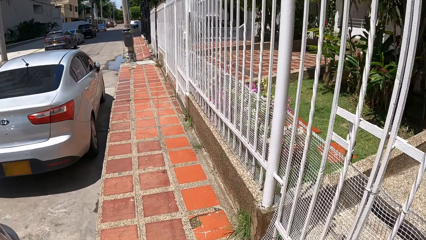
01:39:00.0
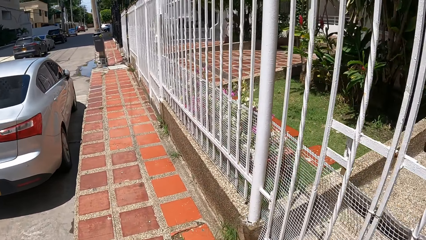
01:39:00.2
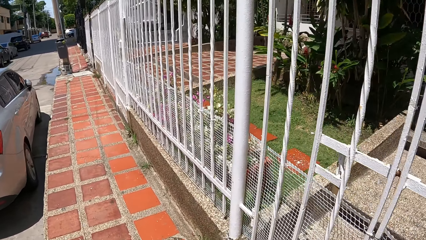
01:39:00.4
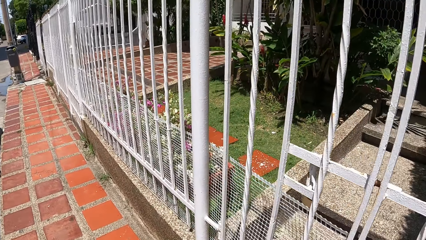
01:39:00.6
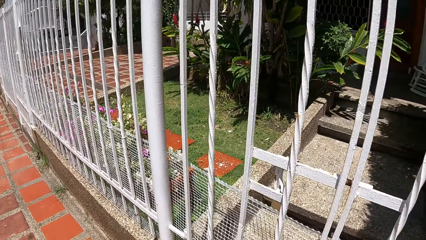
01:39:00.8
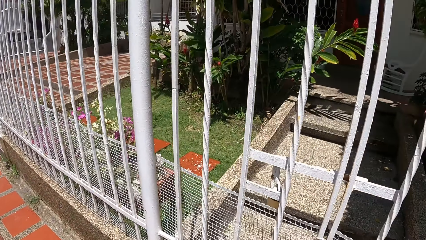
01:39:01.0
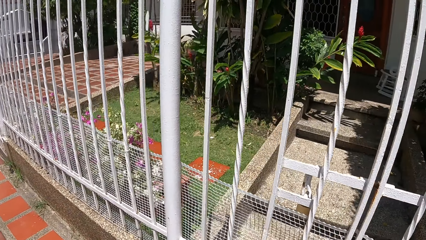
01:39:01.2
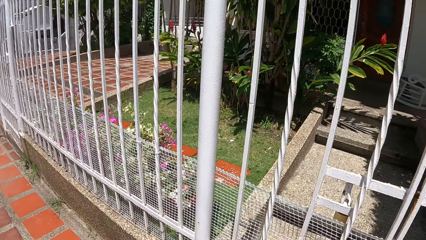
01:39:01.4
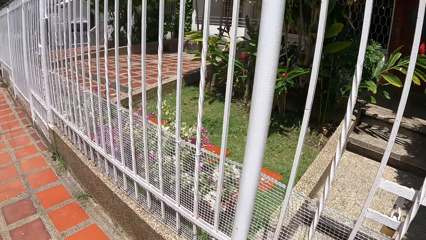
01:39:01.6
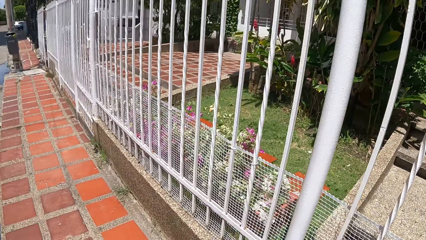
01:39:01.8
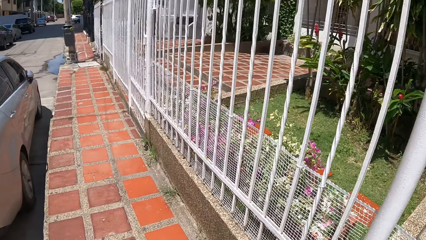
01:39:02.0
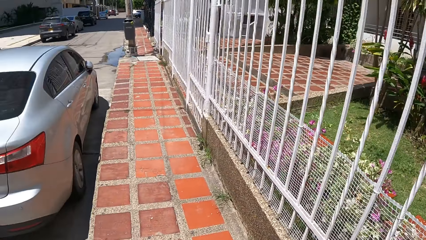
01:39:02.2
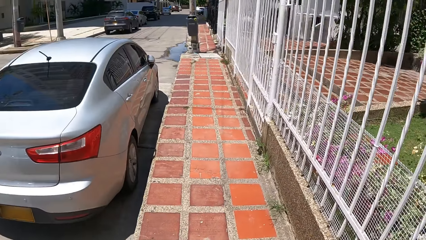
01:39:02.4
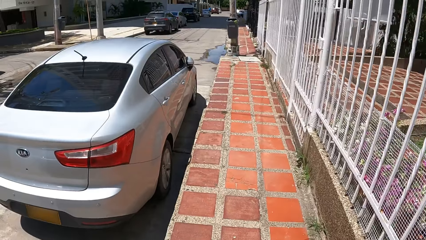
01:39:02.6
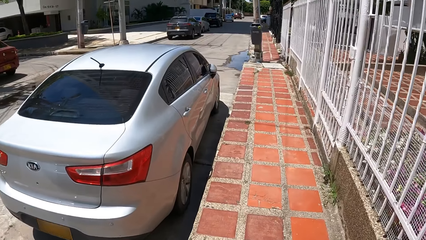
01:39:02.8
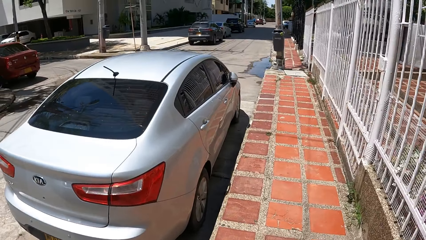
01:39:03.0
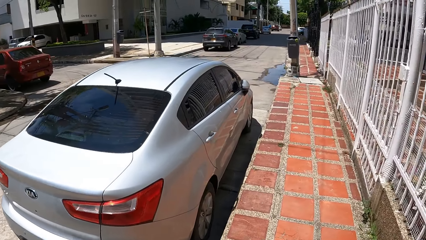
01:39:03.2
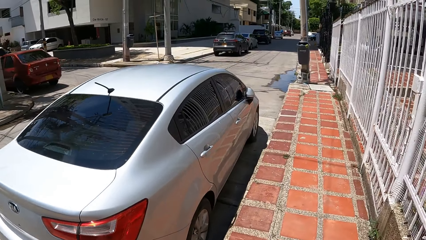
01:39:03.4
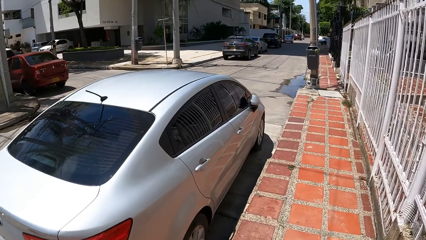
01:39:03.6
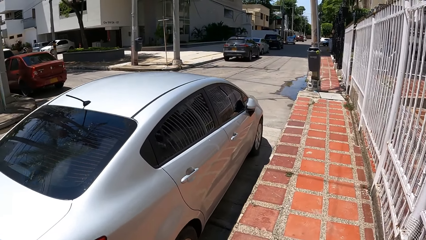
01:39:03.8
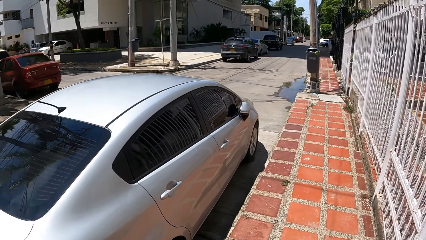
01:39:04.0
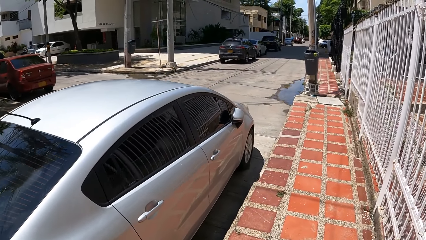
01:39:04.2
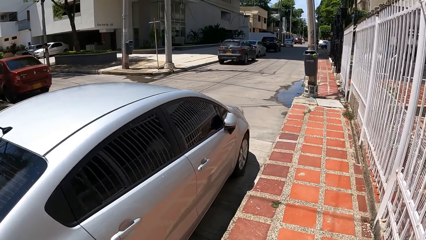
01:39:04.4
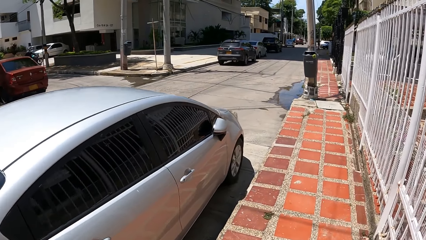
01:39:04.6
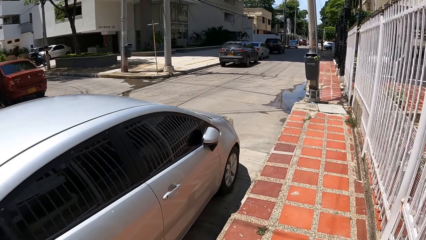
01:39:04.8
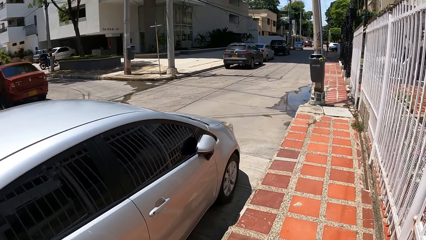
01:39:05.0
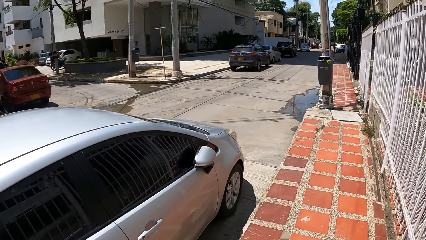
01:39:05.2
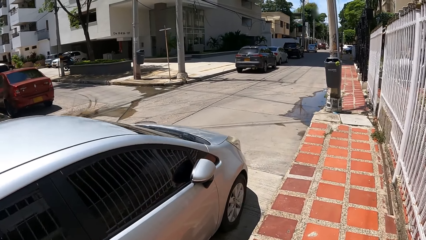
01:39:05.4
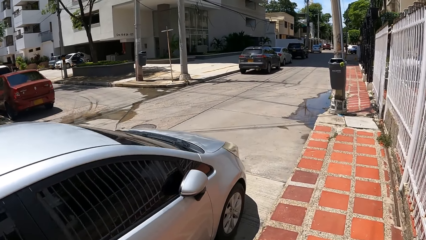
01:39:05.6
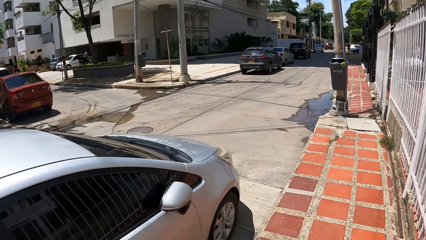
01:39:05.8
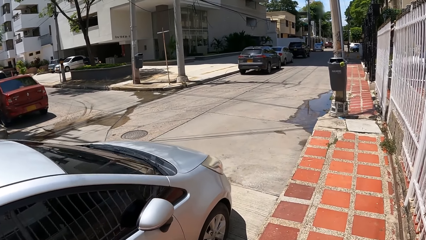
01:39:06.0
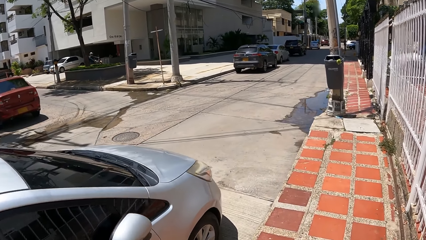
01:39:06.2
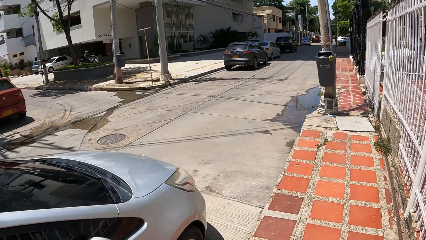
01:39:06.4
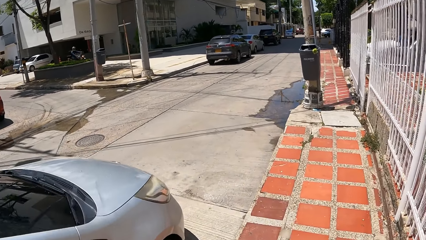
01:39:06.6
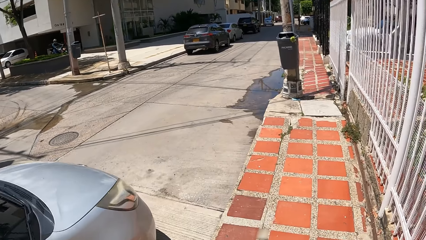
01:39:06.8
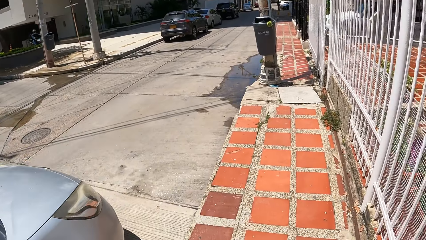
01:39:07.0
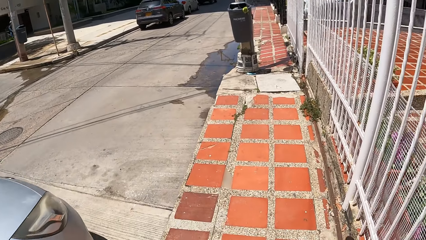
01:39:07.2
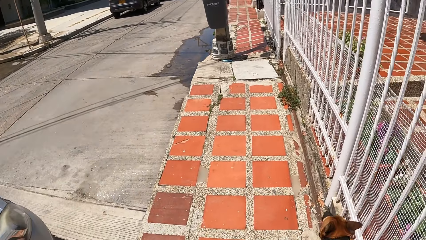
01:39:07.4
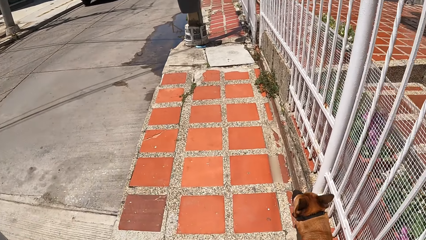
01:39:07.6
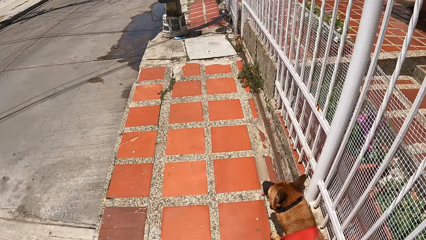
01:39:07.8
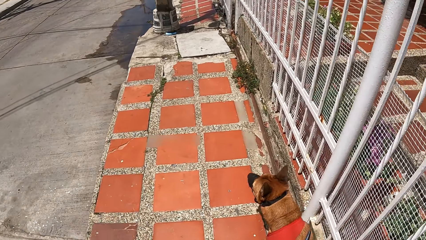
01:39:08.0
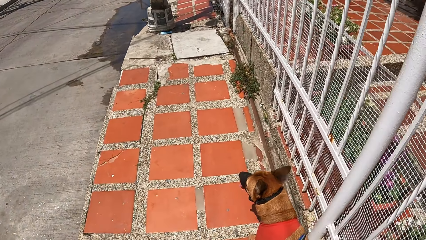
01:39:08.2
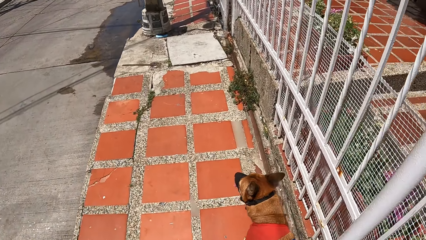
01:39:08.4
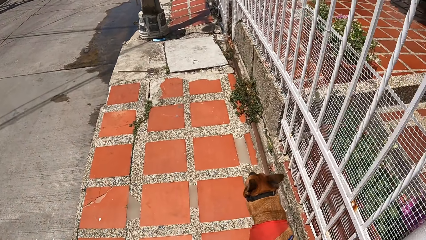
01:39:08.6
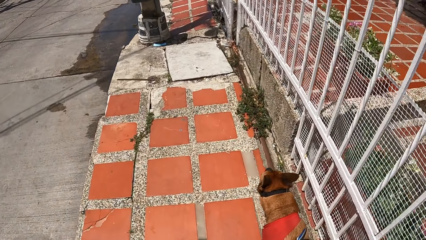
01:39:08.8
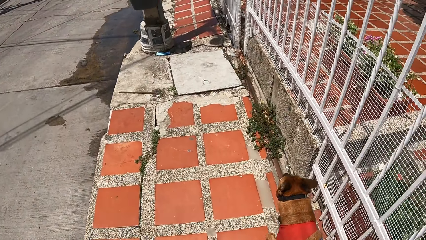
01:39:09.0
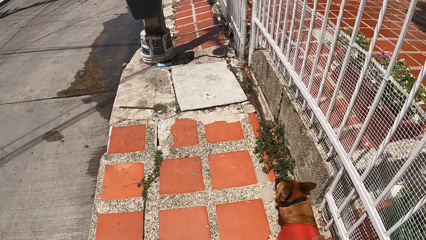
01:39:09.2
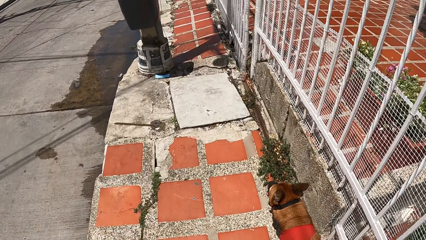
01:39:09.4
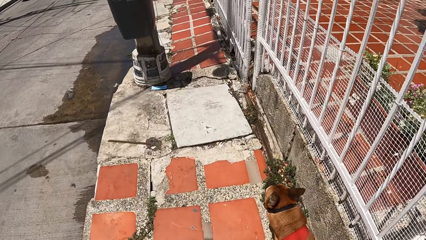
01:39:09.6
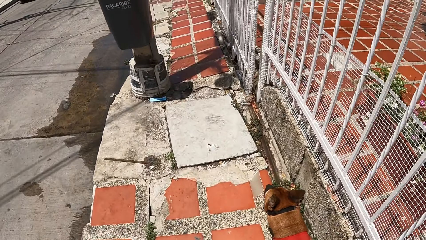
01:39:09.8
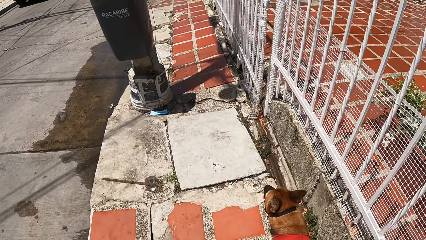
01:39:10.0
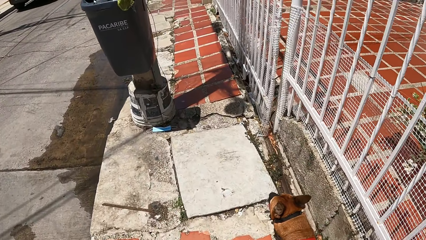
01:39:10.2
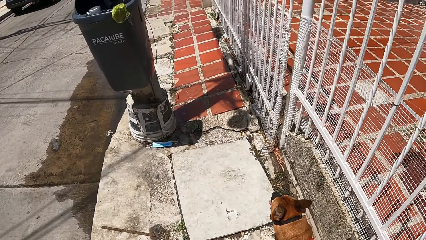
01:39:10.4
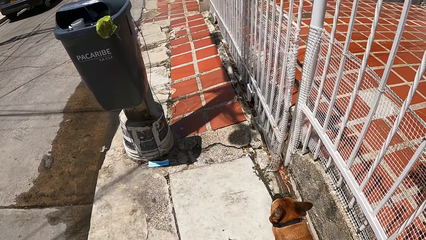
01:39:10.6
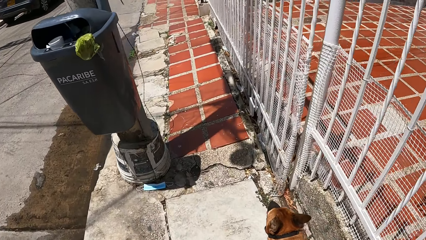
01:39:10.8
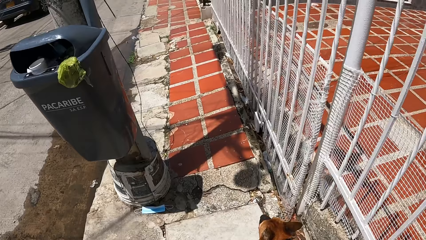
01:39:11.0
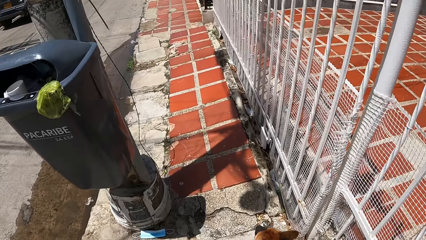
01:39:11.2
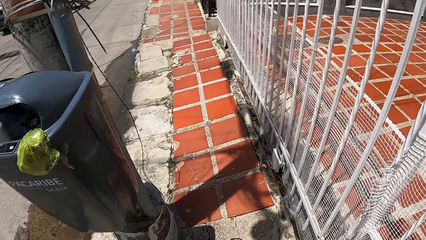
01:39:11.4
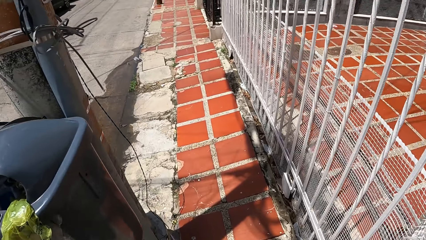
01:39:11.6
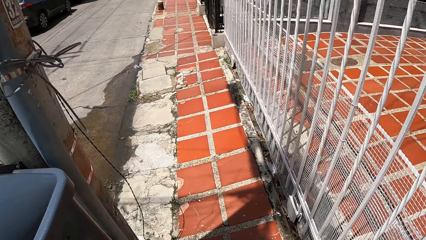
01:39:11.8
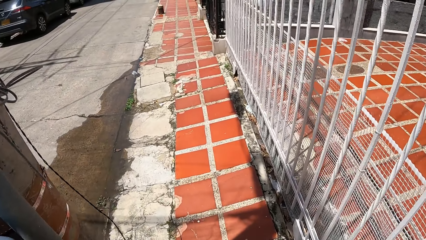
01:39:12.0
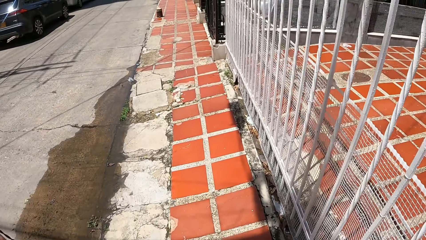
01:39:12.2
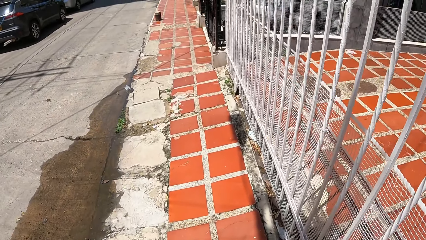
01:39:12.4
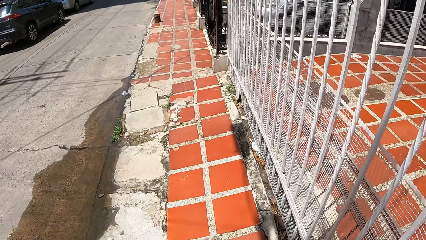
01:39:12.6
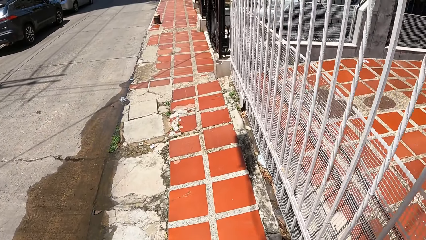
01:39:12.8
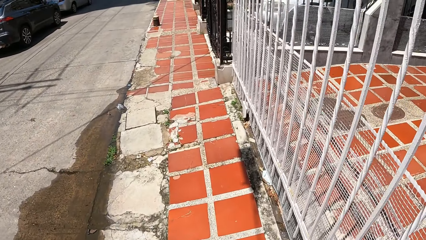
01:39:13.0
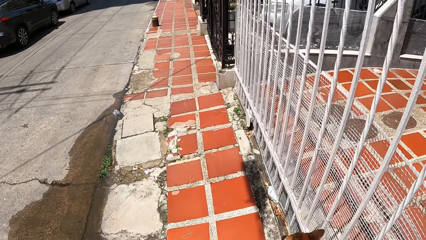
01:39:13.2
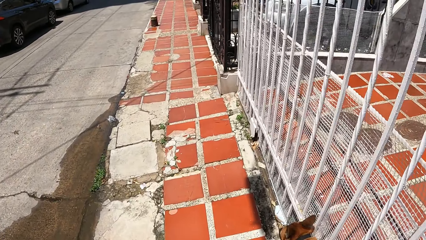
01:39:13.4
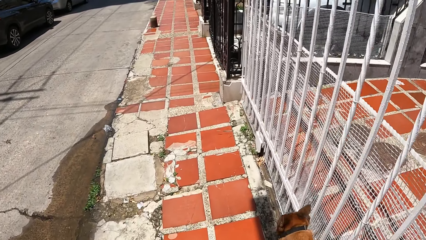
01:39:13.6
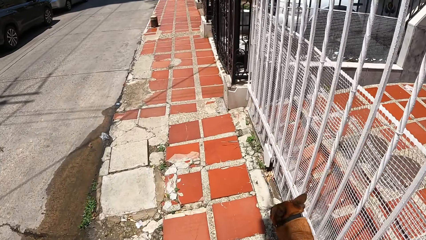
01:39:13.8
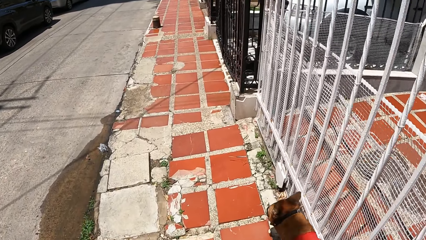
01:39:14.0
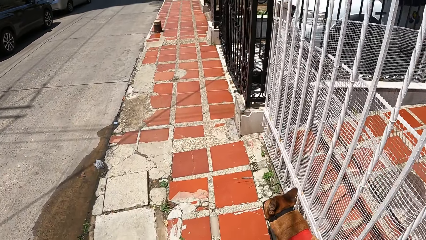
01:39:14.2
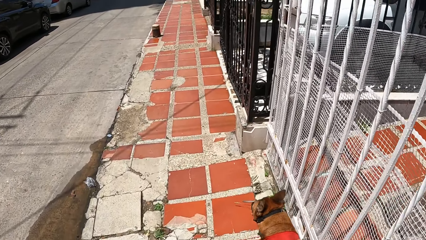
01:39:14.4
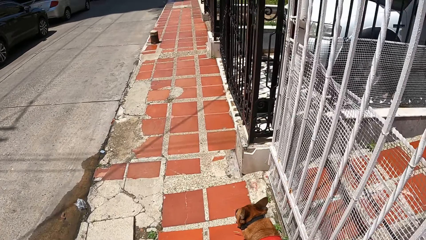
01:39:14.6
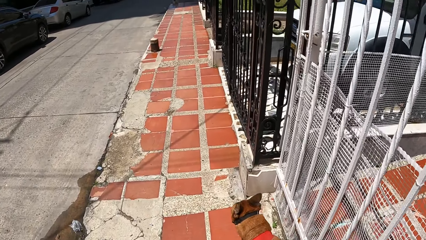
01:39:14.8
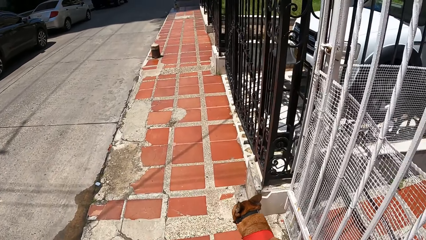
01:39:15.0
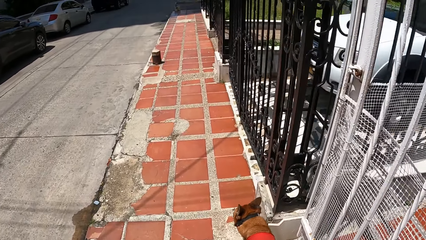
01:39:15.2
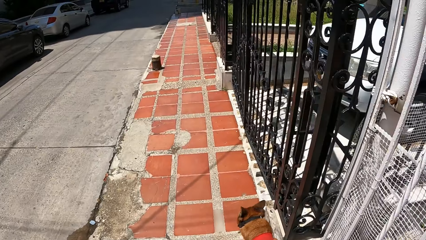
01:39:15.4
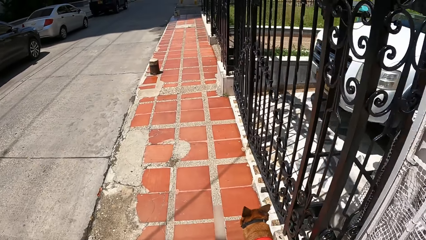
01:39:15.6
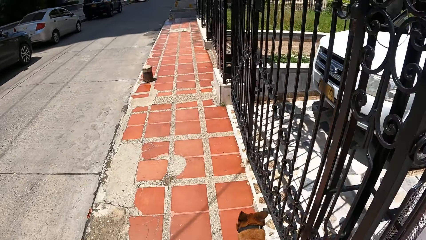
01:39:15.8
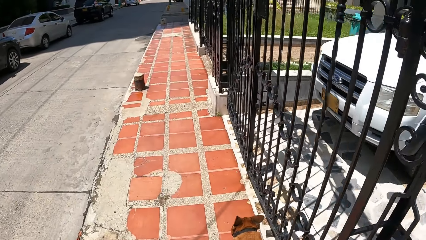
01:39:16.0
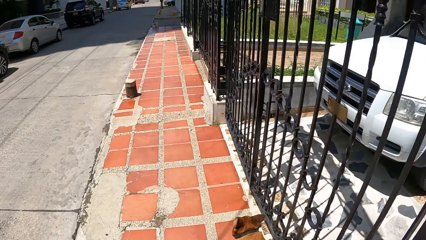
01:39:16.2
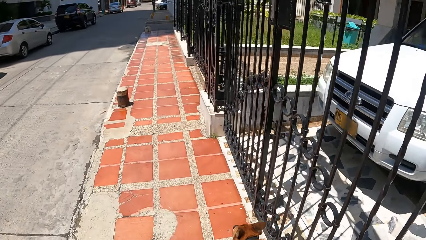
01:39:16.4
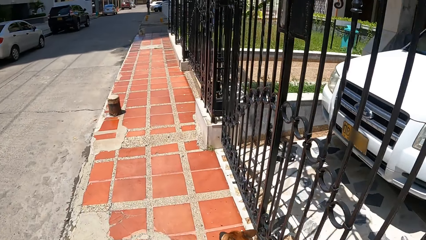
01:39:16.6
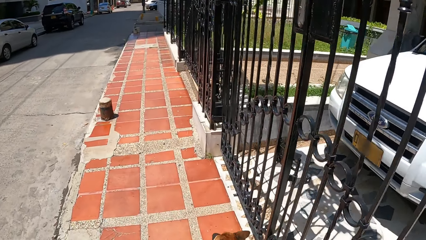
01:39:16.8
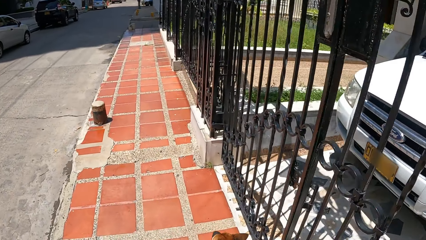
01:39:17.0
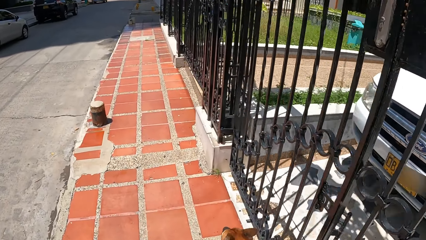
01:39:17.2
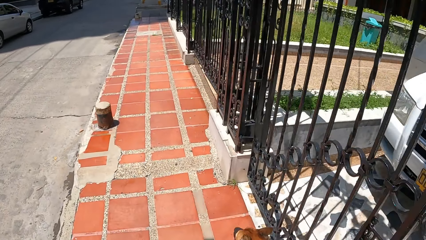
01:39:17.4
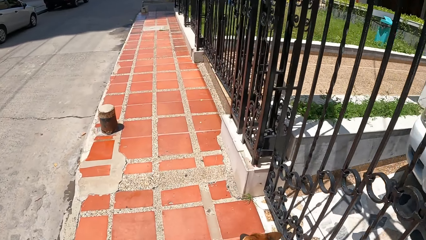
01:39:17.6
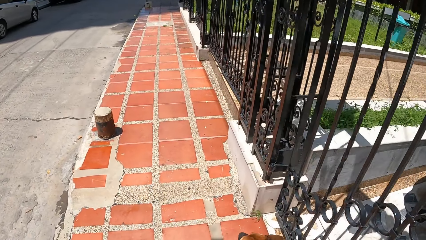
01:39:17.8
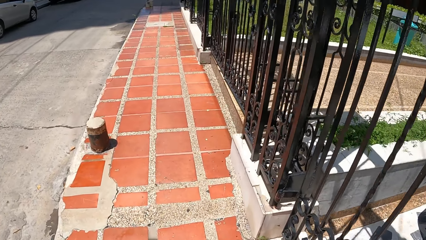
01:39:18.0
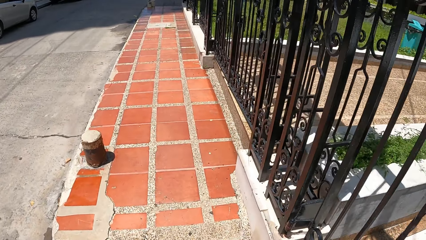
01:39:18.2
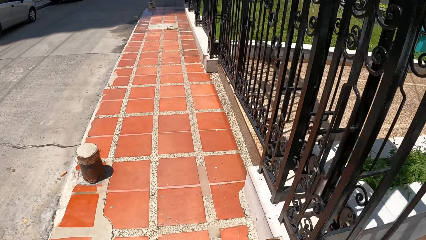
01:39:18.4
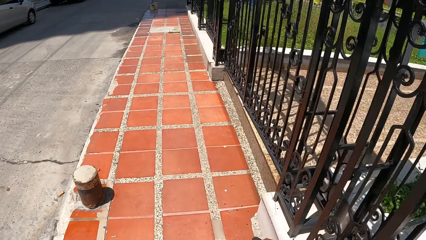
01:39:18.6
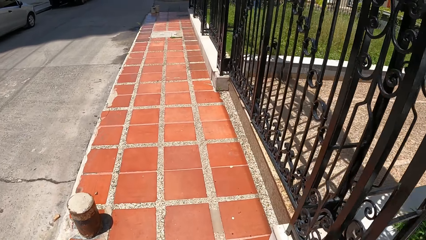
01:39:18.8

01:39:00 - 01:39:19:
The camera wearer looks around. They walk the dog.
